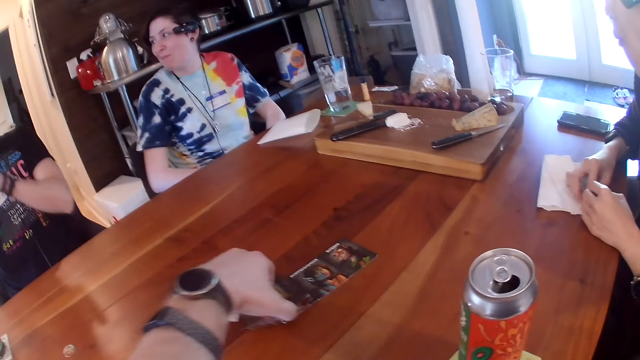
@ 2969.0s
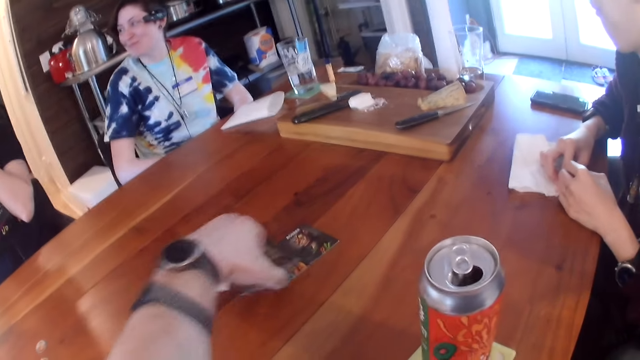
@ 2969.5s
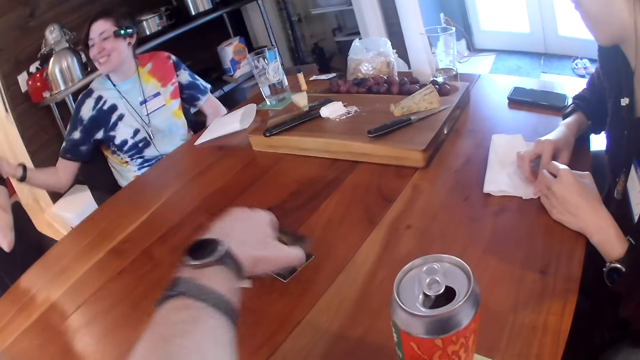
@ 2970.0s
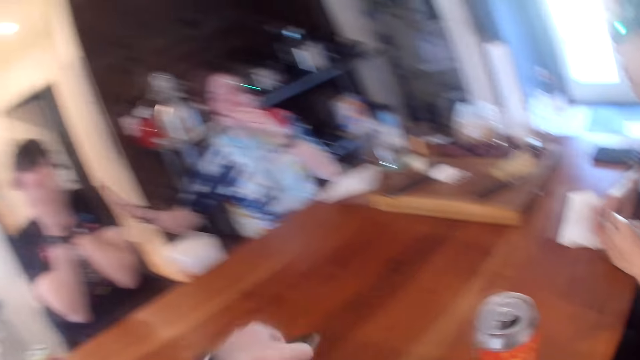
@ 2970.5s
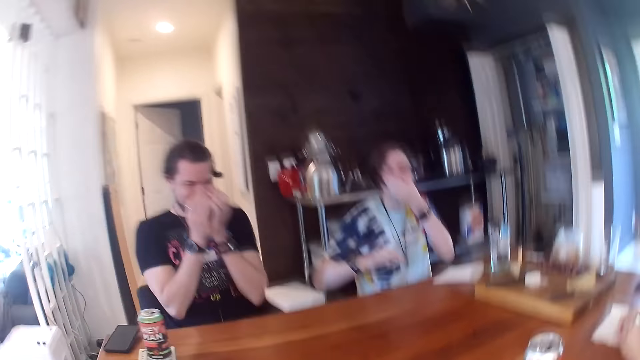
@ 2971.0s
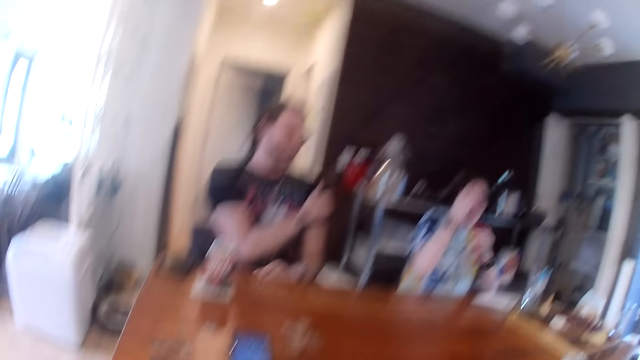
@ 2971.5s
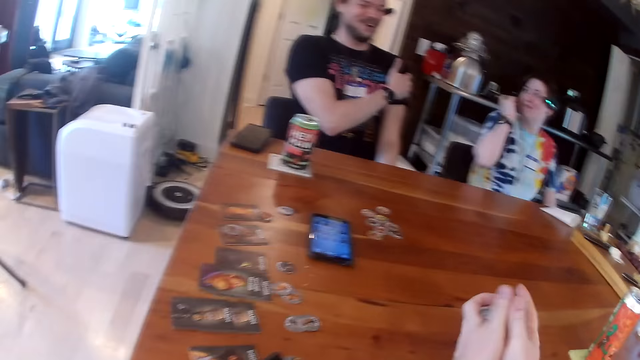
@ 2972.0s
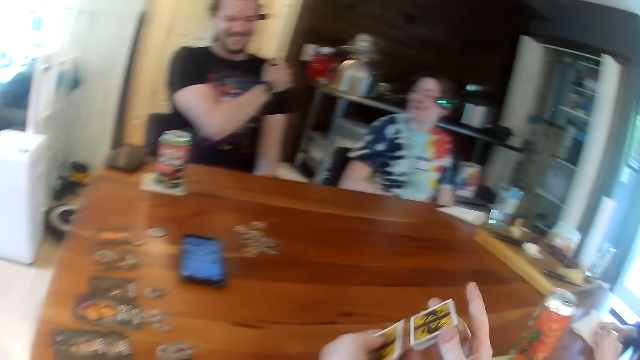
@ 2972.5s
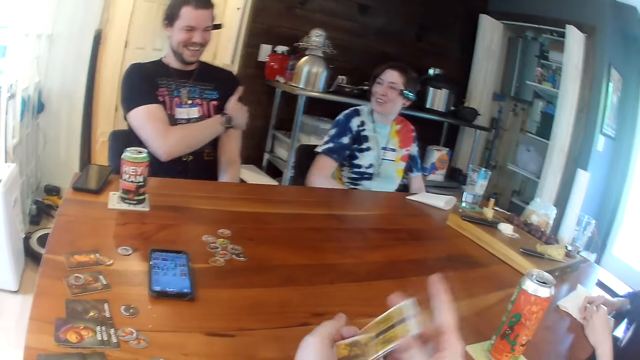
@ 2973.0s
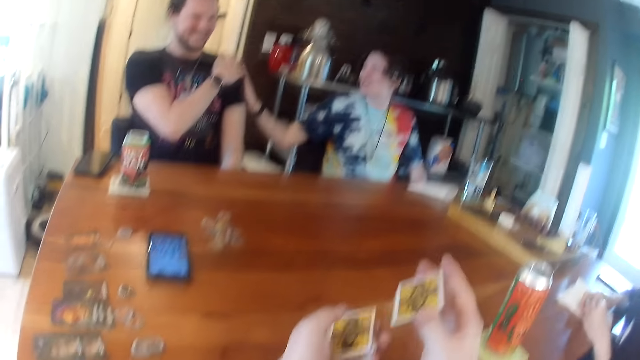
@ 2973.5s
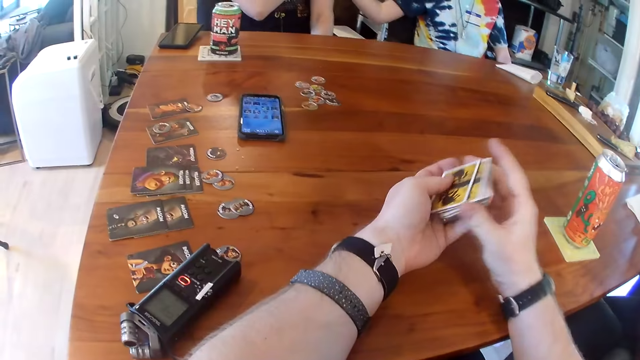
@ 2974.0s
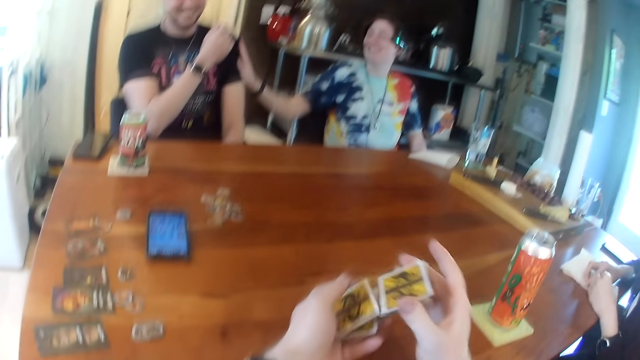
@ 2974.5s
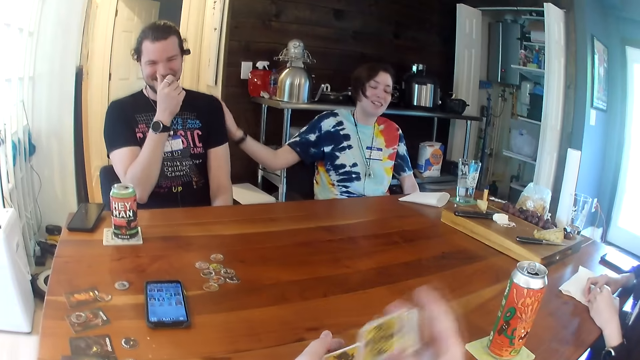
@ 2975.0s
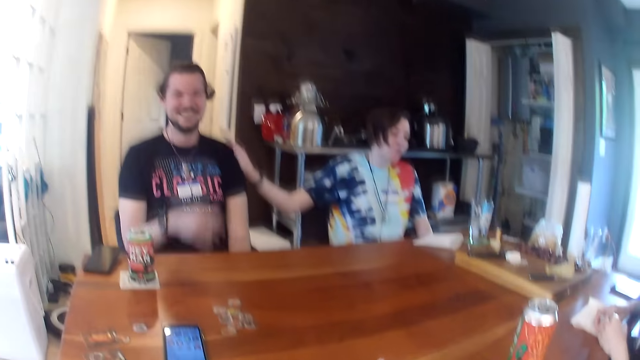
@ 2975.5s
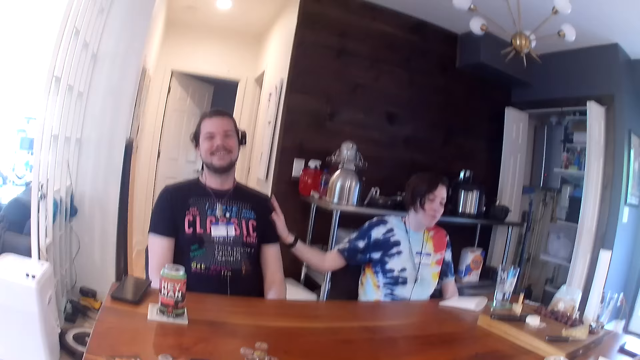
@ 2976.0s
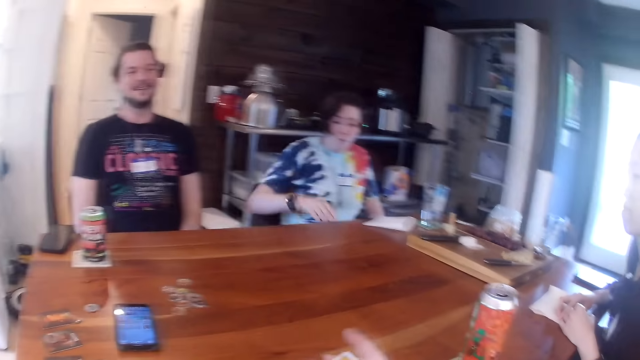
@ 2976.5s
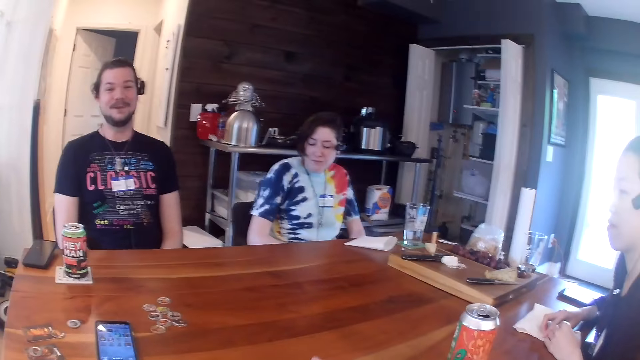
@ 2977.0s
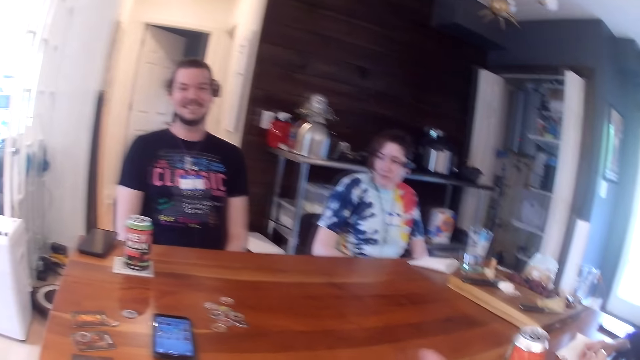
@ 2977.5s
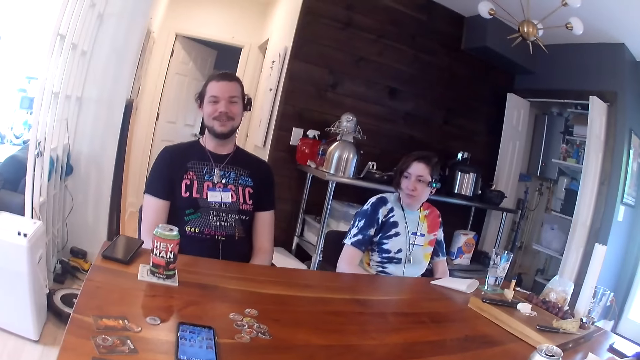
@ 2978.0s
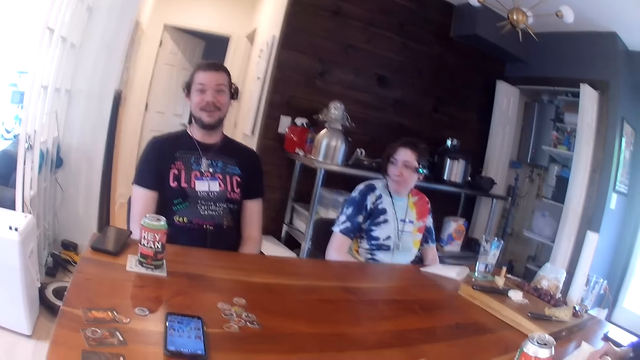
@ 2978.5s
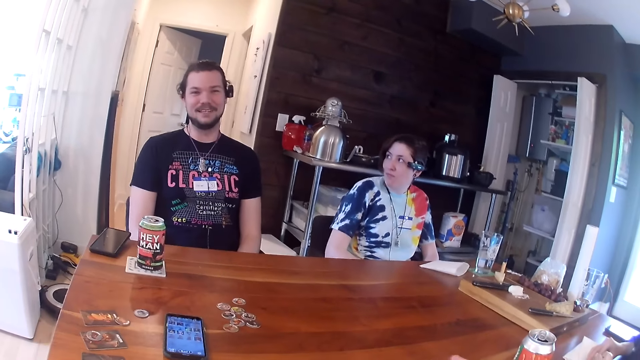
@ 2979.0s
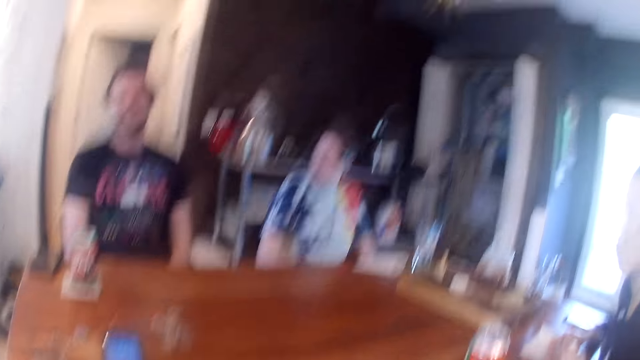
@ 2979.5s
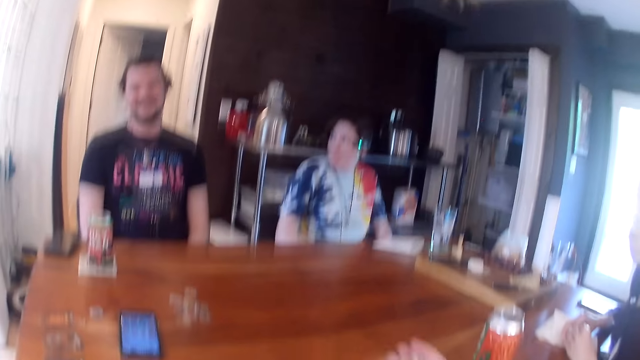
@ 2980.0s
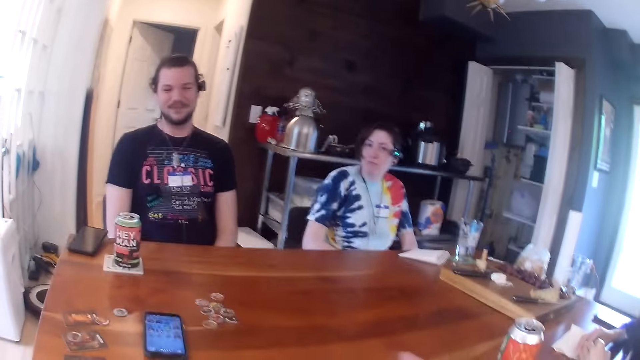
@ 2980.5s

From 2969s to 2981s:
The camera wearer picks up the cards. A woman pats a man on his shoulder with her left hand. A lady laughs. The camera wearer holds the cards with both hands. He shuffles the cards in his left hand with his right hand. The lady touches another man. The other man talks. The camera wearer looks around.

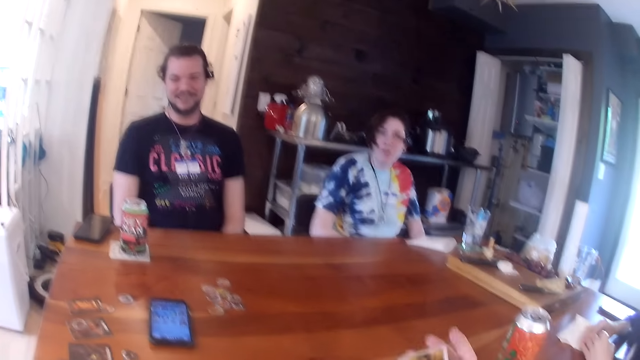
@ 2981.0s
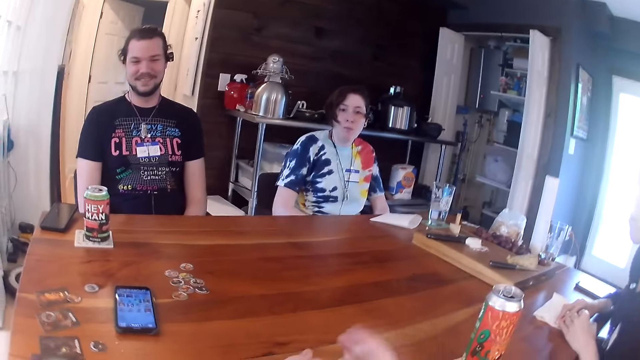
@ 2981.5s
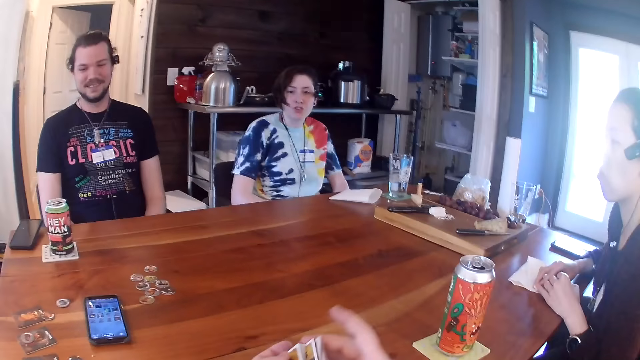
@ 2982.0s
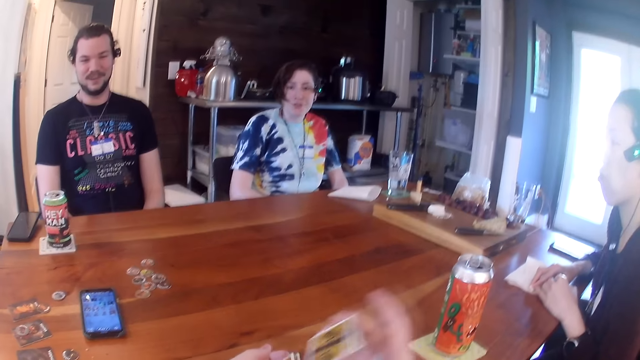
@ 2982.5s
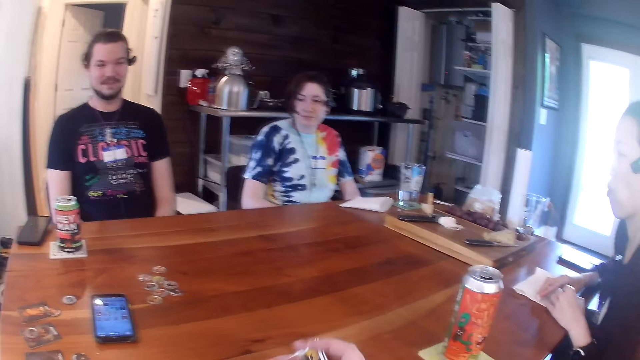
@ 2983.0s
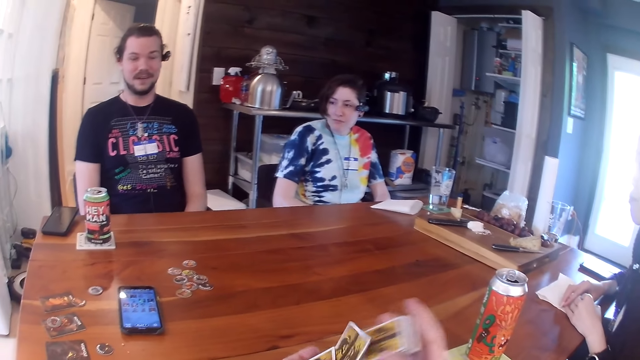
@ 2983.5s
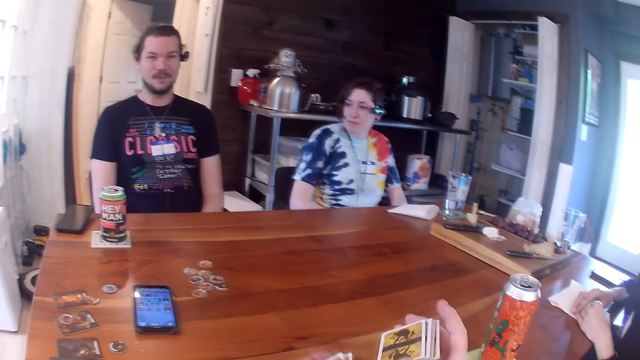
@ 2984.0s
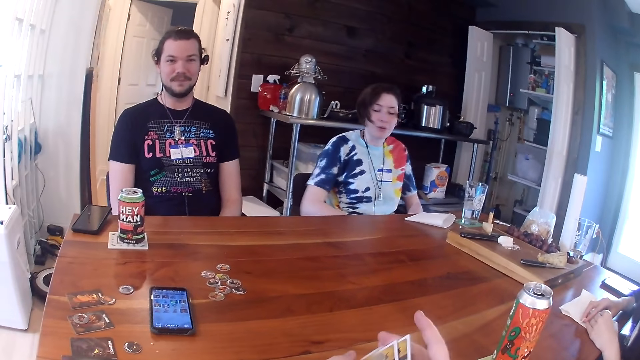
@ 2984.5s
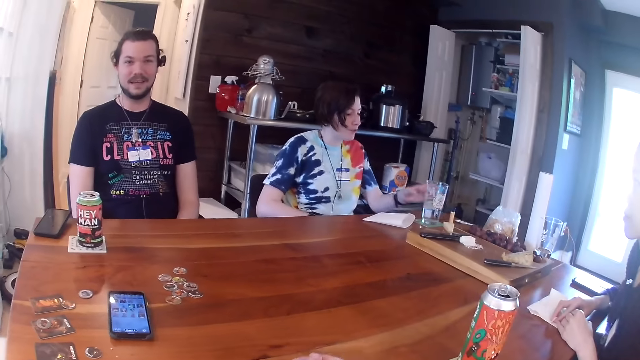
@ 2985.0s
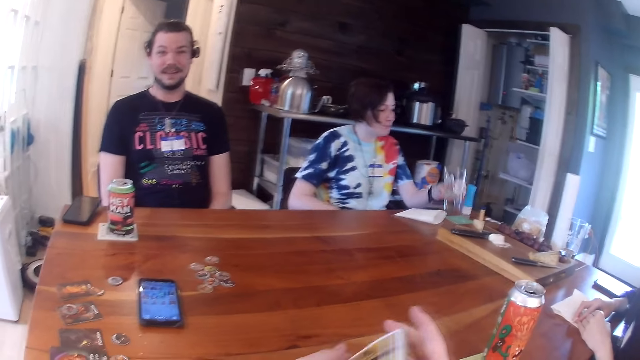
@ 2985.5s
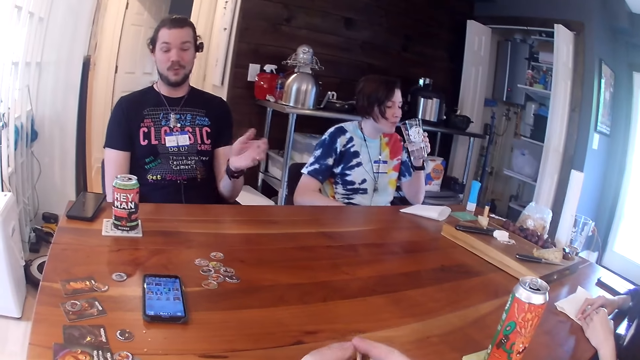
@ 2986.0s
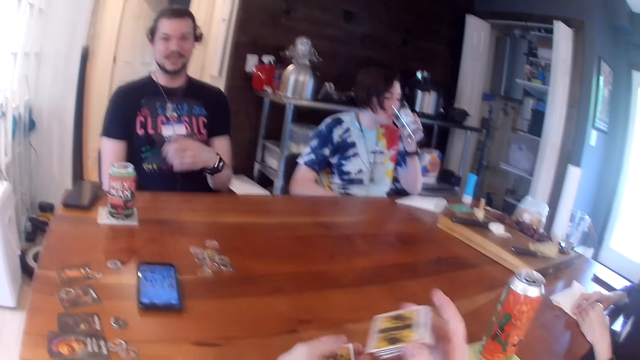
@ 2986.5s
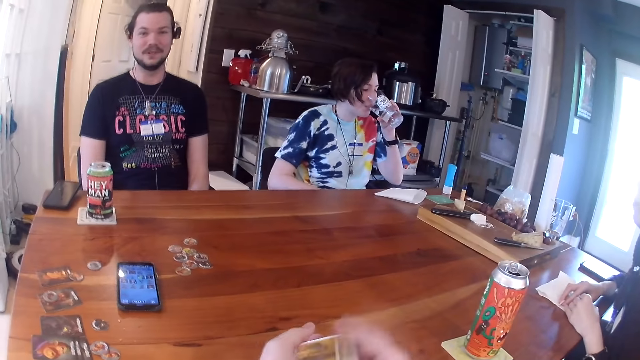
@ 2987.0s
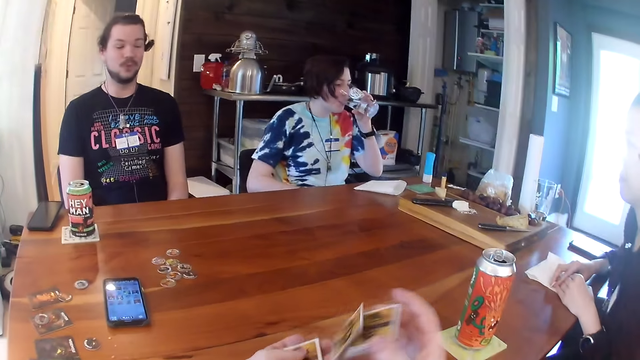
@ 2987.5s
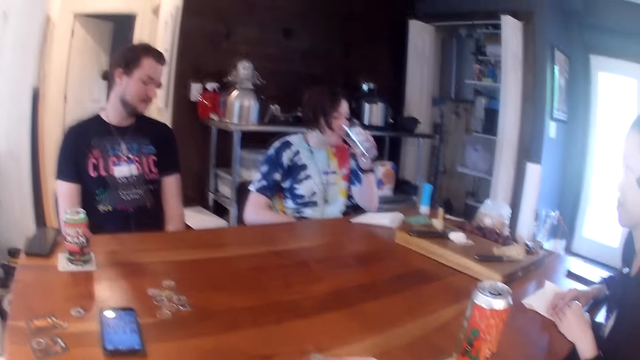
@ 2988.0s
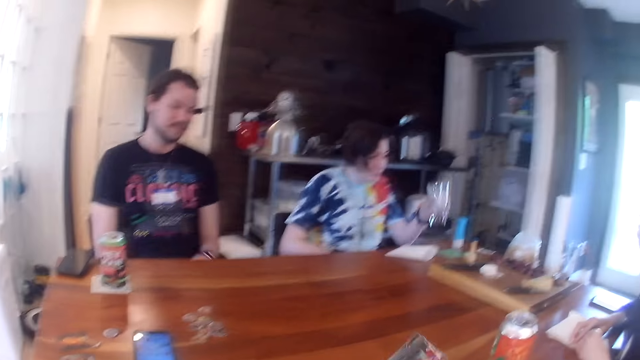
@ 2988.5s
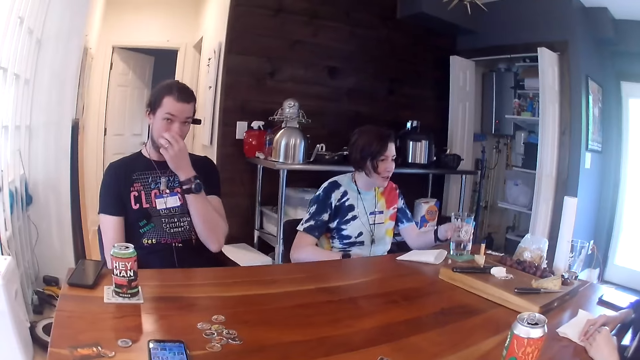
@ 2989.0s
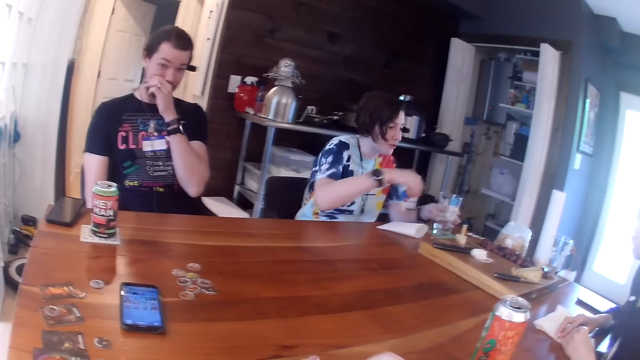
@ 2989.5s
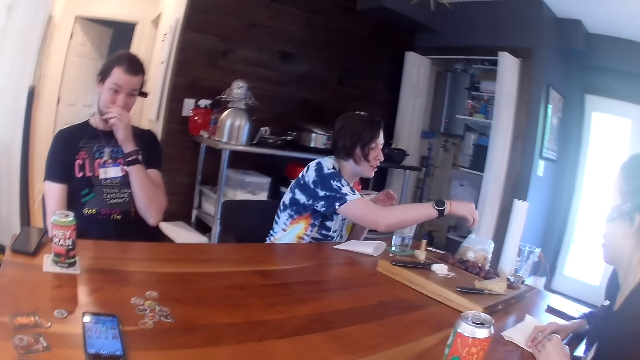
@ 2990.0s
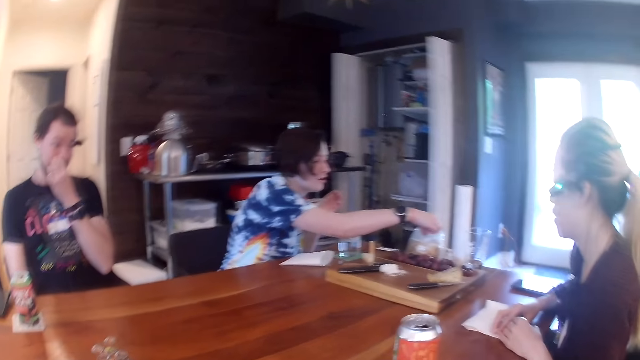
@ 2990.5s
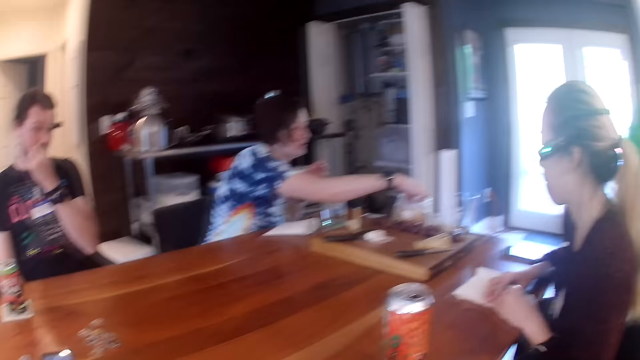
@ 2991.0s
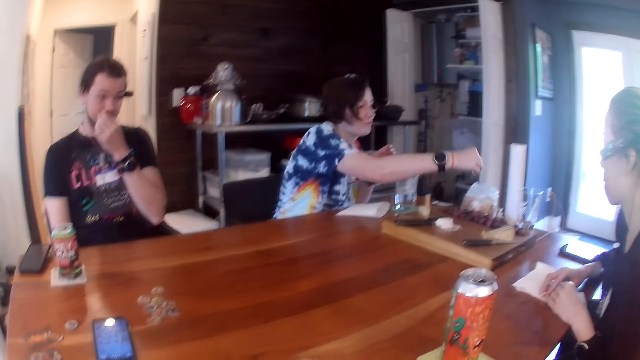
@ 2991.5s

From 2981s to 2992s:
A man talks with the camera wearer. The camera wearer reshuffles the cards. The man talks with the camera wearer. A woman picks up a cup of water with her left hand from a coaster on the table. The woman drinks from the cup of water in her left hand. The woman places the cup of water in her left hand on the coaster. Another man rubs his nose with his left hand. The woman picks up a biscuit with her right hand from a bag of biscuits on the table.
